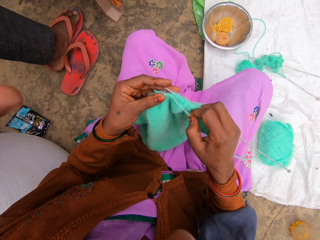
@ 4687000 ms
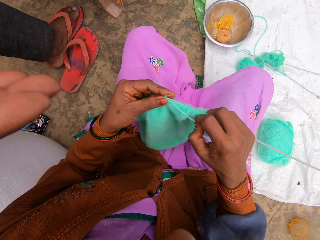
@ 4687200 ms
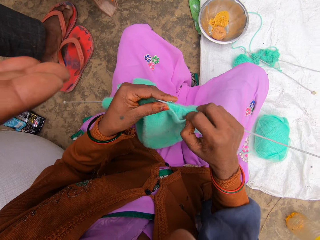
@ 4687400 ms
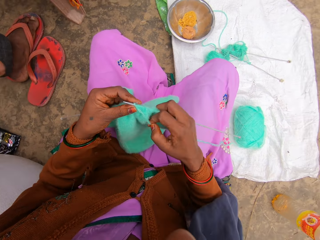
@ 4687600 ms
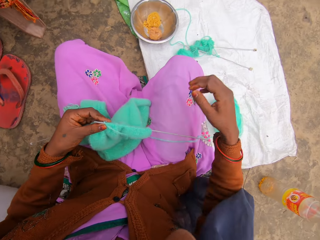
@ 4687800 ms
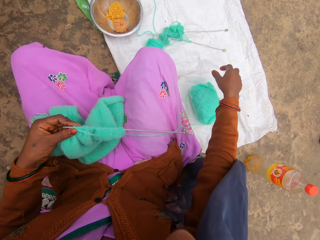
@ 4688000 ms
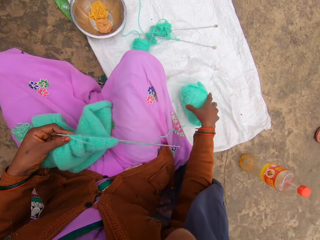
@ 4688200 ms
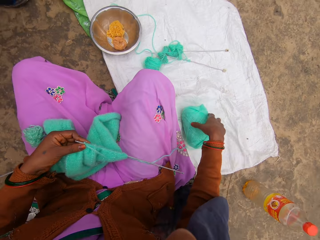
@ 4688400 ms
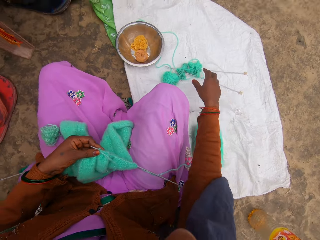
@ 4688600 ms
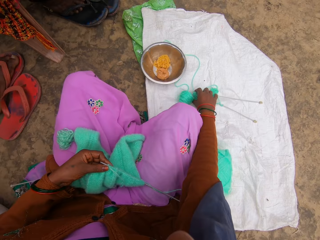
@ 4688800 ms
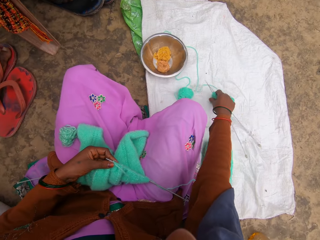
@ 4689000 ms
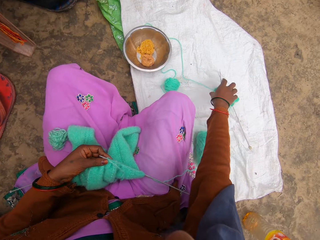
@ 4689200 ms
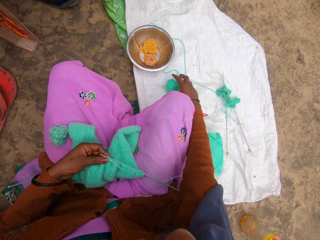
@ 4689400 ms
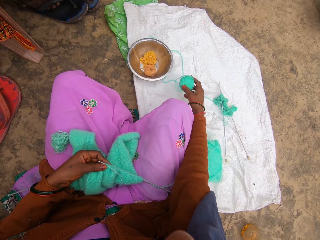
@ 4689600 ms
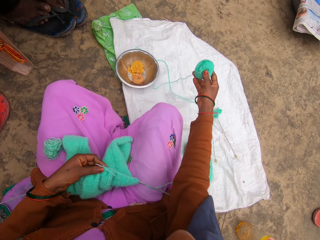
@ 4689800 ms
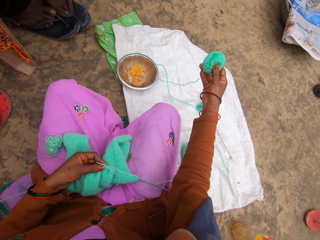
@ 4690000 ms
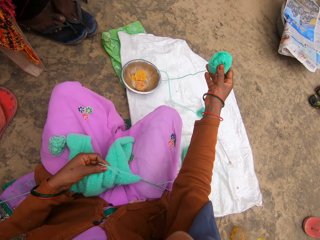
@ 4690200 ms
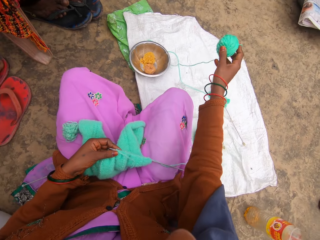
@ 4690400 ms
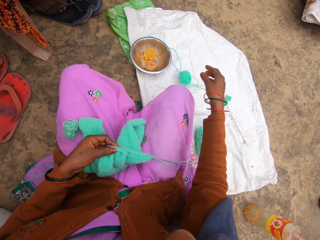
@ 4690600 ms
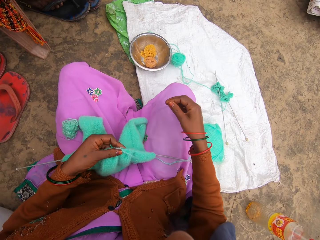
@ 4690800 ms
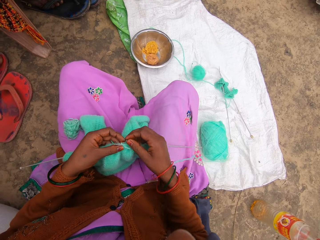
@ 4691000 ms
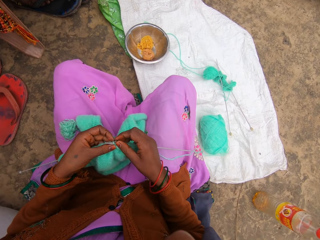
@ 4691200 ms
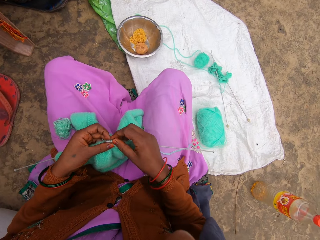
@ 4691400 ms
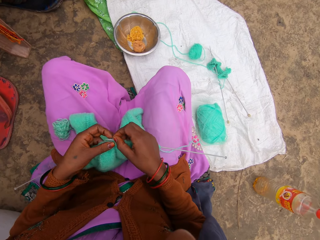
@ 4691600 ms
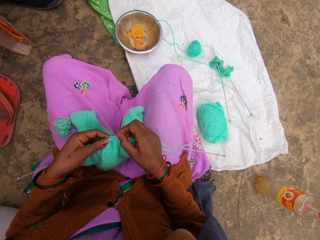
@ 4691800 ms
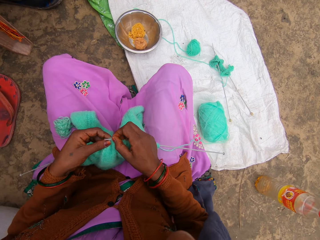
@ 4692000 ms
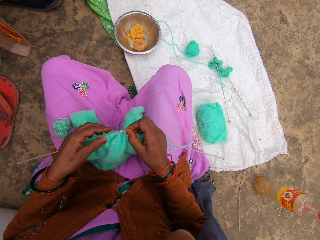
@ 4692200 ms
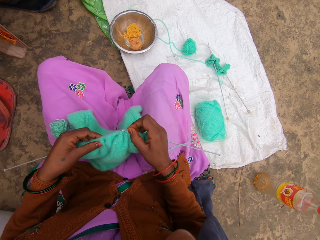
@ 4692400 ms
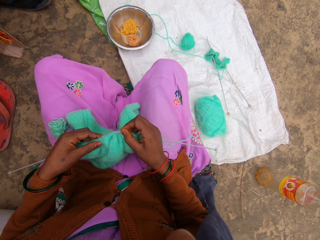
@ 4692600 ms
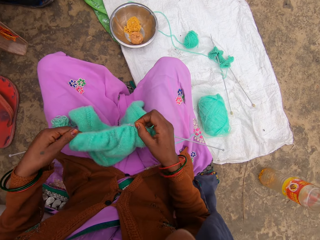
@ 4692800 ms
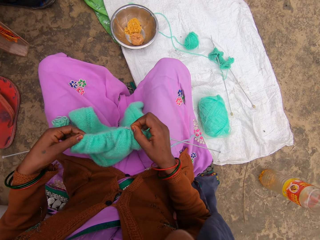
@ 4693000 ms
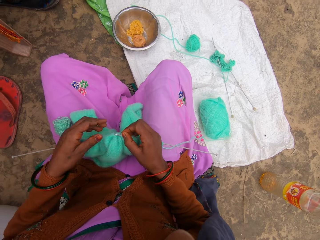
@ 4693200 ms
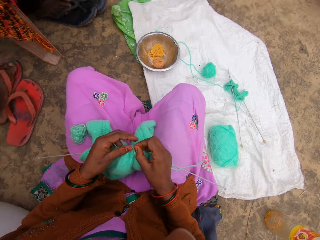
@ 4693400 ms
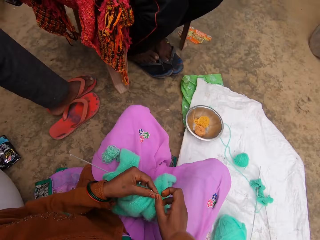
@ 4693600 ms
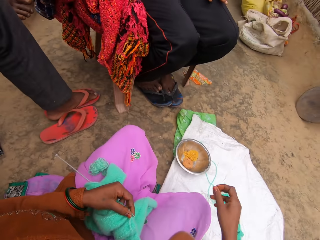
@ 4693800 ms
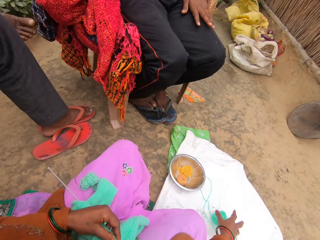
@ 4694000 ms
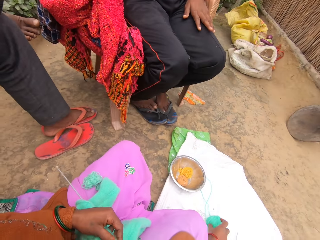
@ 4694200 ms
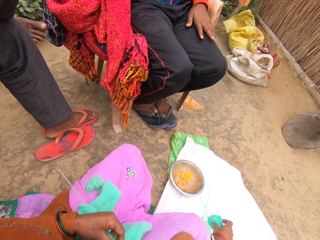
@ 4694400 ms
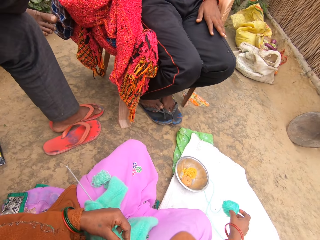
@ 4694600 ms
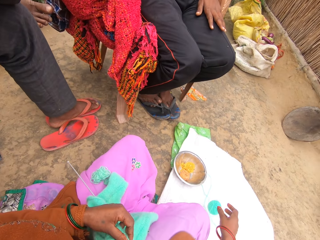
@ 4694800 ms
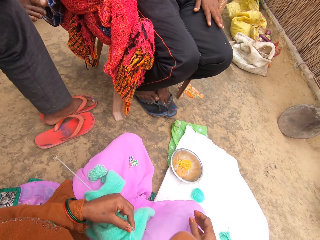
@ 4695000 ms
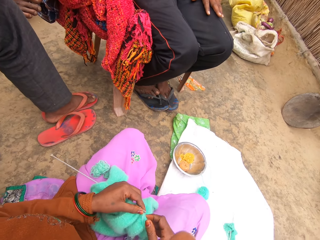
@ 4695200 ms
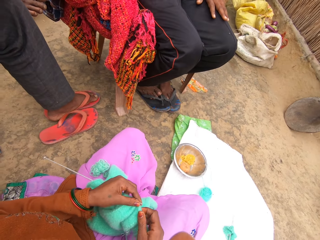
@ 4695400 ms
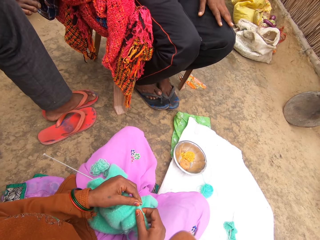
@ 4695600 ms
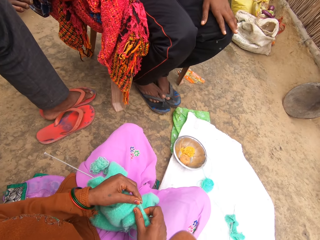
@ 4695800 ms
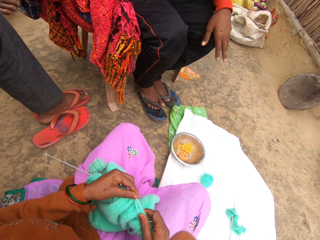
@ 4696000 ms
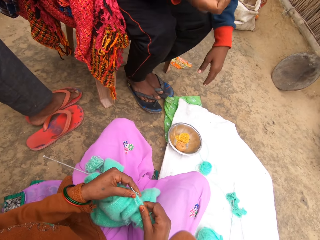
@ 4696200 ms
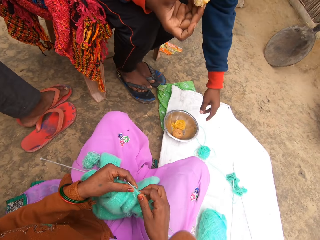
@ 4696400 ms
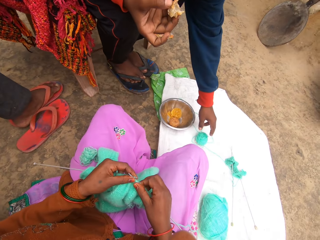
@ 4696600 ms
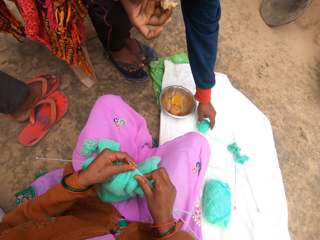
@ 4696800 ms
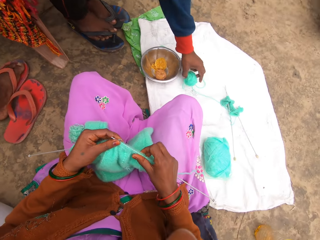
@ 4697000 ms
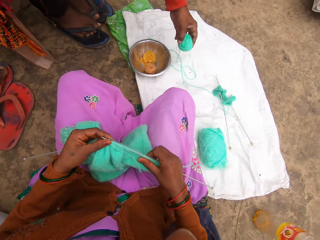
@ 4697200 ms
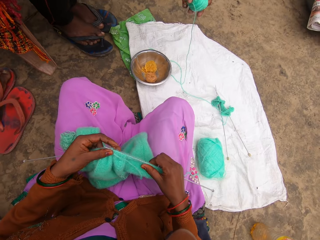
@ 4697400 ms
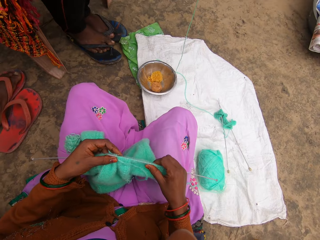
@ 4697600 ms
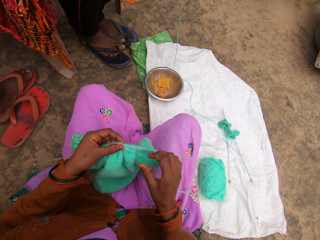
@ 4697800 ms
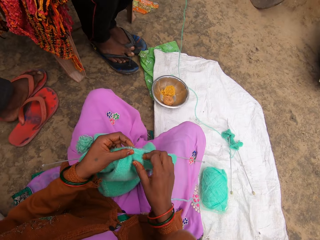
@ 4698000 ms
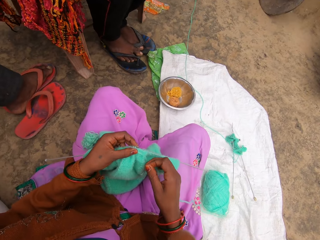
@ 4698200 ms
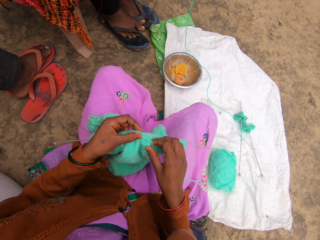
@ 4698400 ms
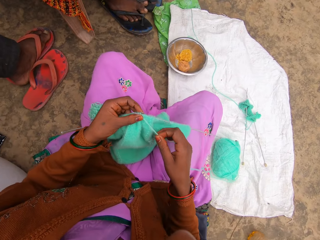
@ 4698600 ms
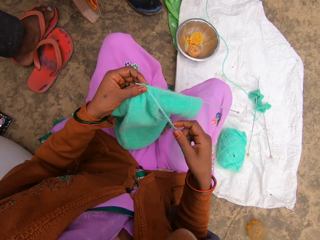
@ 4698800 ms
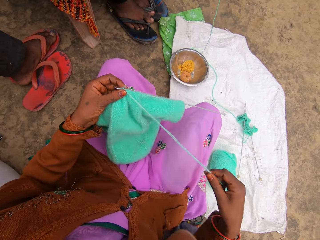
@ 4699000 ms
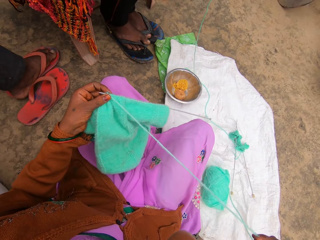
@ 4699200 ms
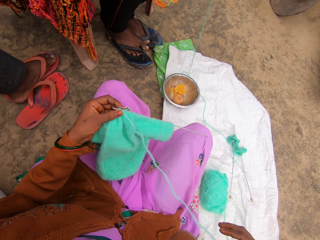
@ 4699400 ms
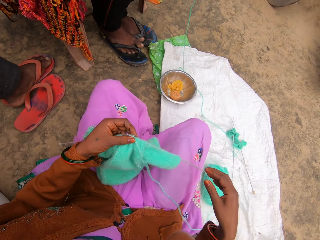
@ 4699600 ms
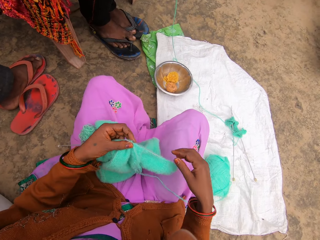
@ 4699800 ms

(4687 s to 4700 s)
The camera wearer moves the crochet aside. They lift up the thread from the floor. They adjust the cloth in the crochet. They lift up the thread from the floor. A person lifts up the thread from the floor.

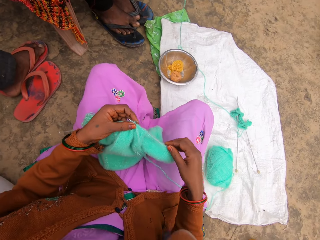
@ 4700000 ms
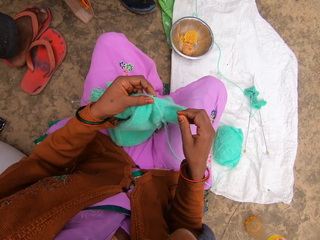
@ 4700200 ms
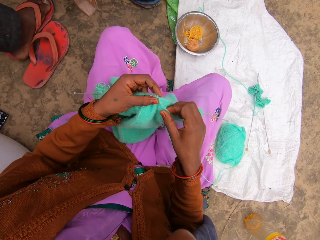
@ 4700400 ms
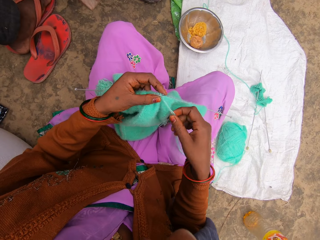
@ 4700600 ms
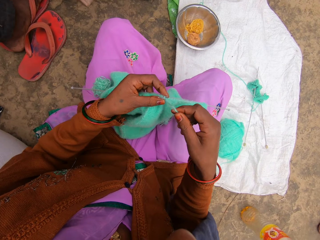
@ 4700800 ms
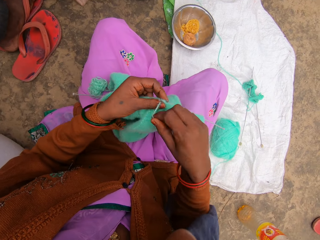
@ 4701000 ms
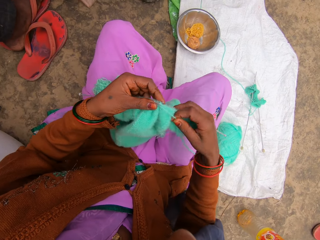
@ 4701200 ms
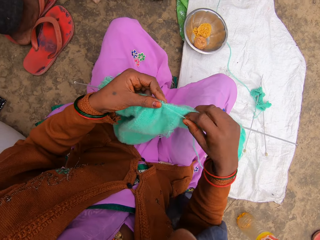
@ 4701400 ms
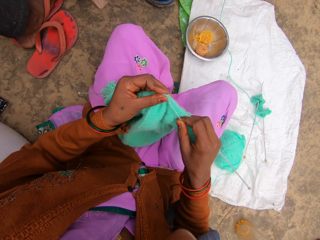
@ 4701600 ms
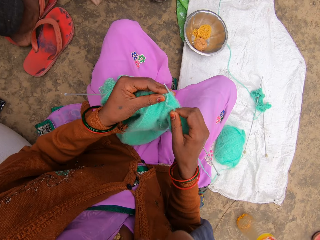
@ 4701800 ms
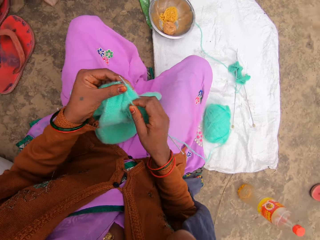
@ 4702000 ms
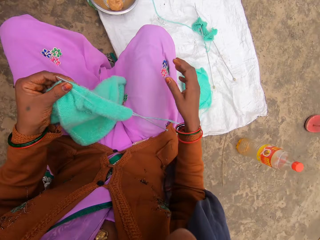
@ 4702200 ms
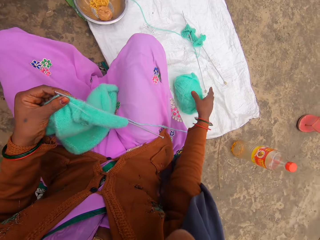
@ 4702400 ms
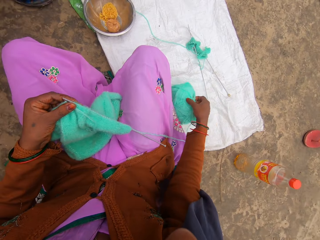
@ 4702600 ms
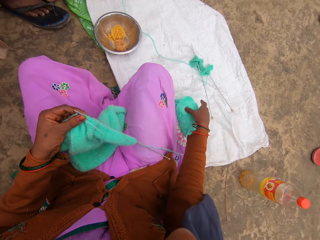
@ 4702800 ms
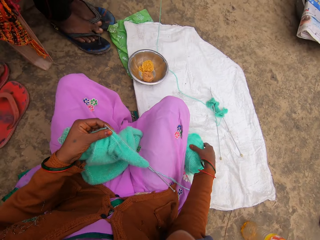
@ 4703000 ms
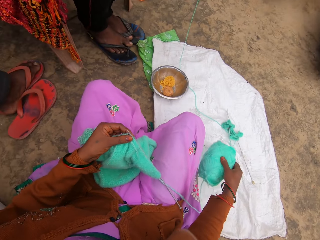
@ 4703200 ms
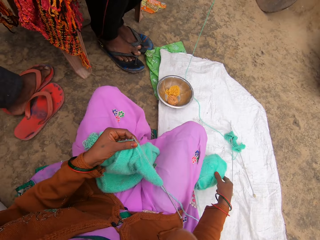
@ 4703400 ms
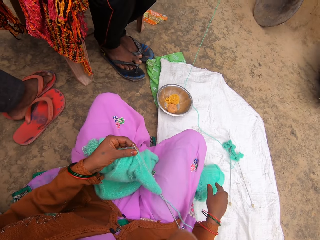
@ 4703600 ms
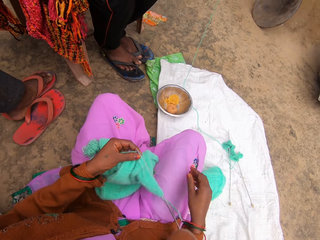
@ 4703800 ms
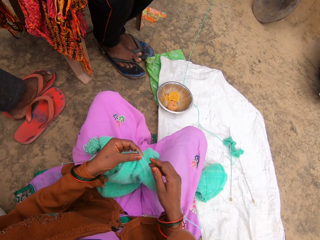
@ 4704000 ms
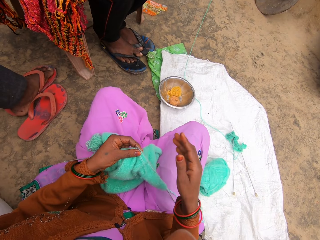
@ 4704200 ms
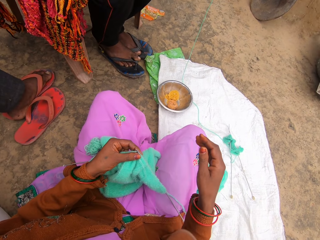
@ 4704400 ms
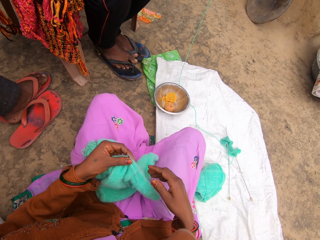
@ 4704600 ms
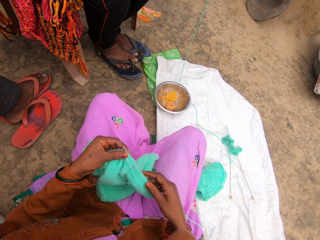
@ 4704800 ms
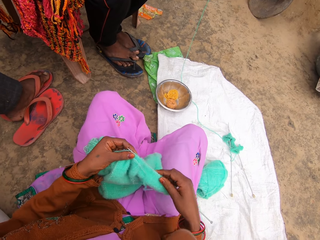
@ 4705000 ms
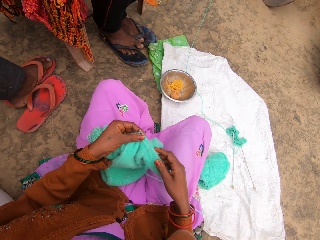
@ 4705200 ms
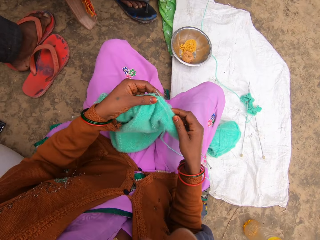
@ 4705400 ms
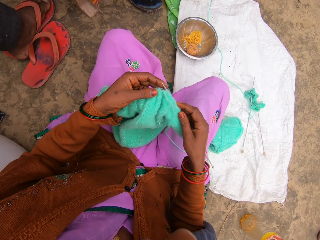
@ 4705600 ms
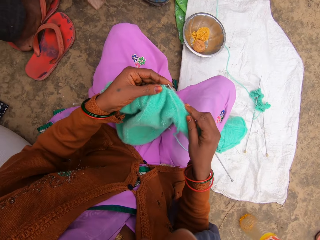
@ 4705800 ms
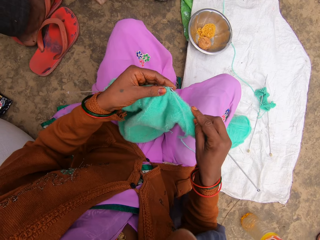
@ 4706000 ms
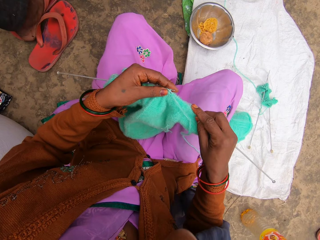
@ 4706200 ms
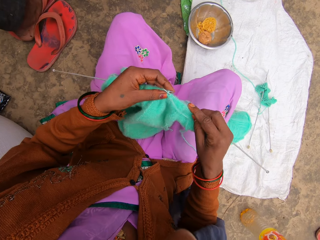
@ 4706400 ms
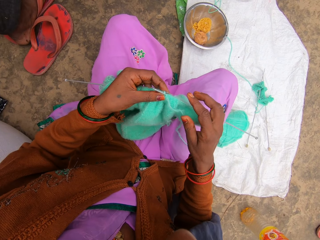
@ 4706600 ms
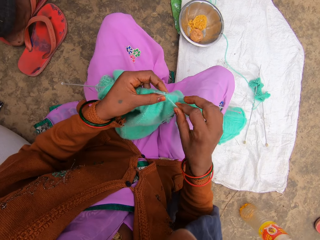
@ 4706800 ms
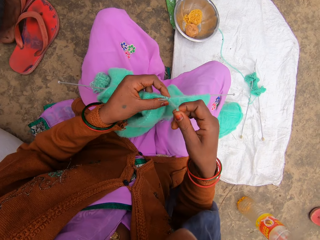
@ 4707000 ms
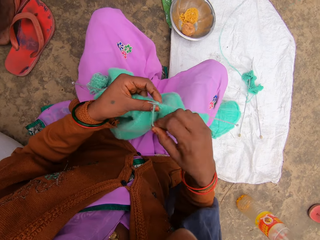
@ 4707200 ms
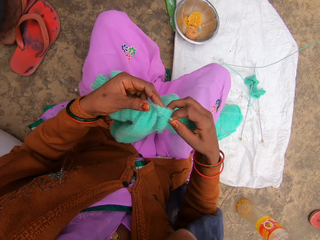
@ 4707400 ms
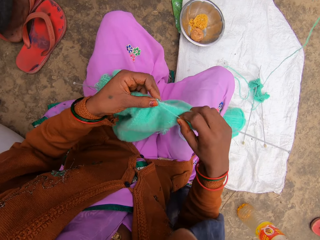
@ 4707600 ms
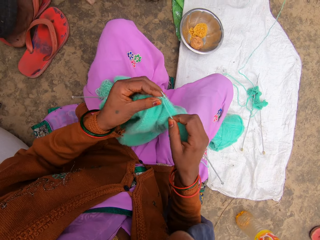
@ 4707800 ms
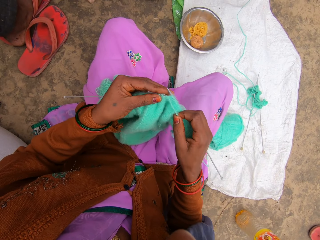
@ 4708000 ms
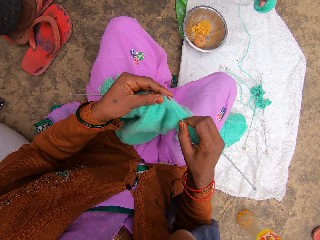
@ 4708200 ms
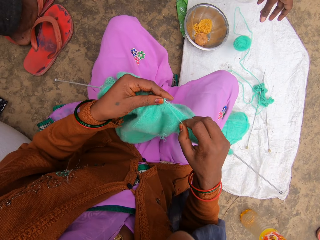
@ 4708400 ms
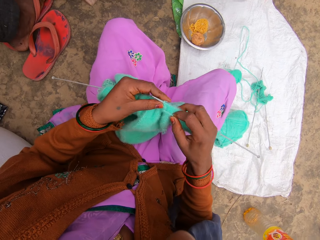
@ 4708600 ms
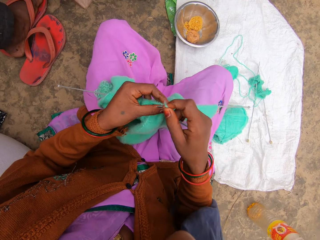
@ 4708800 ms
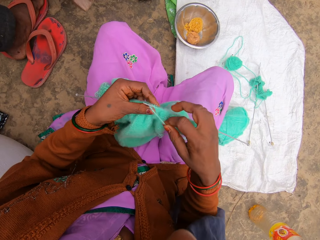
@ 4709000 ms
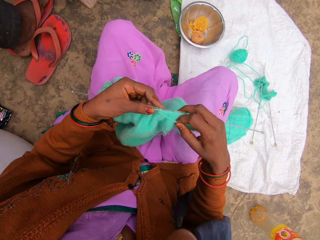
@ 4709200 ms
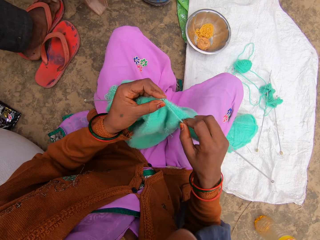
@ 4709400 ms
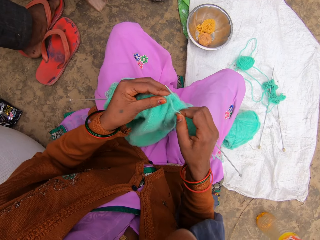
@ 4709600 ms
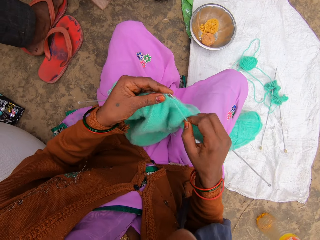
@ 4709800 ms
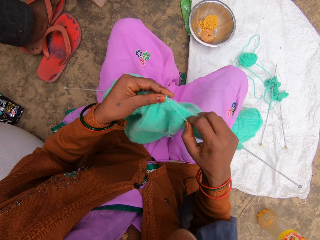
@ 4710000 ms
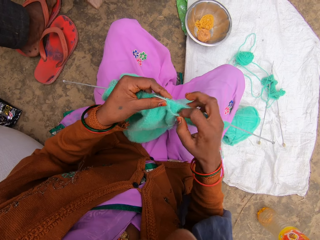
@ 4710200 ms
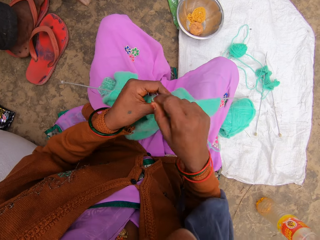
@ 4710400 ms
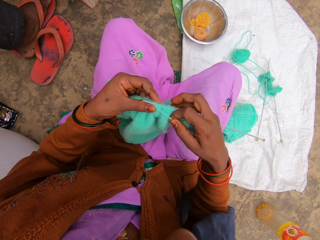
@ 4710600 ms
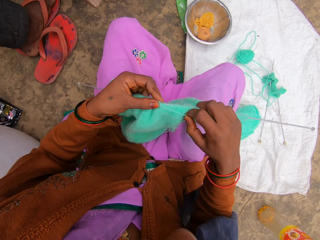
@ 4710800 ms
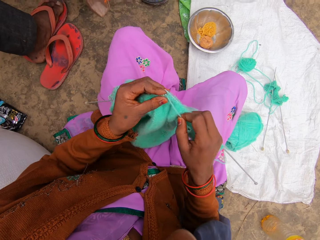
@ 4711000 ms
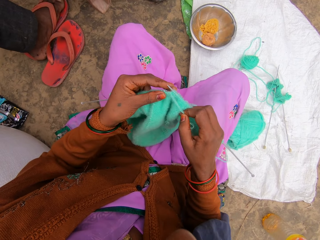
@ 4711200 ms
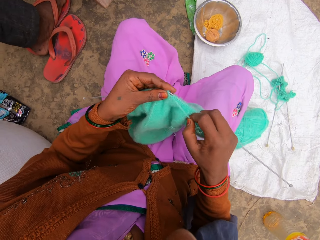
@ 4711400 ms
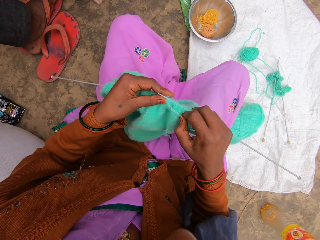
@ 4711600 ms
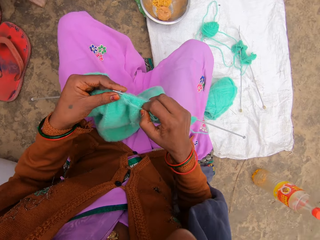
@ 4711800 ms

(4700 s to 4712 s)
The camera wearer knits the cloth with a thread. They lift up the thread from the floor. They knit the cloth with the thread. A person puts the thread down.
